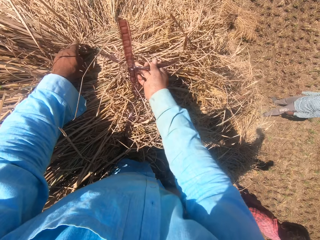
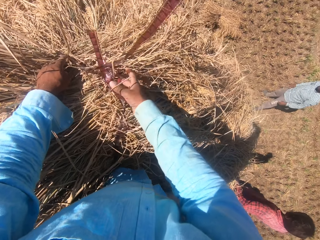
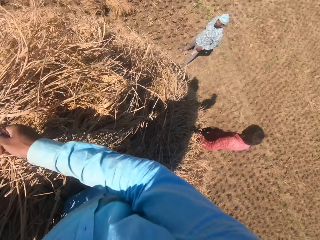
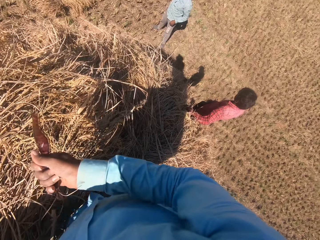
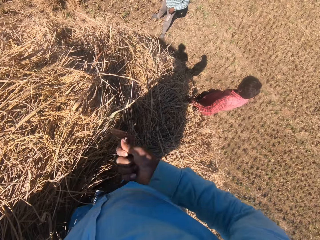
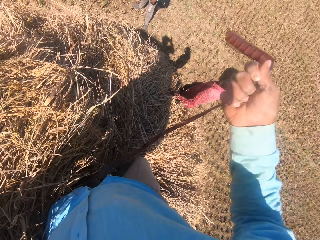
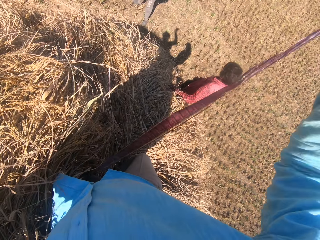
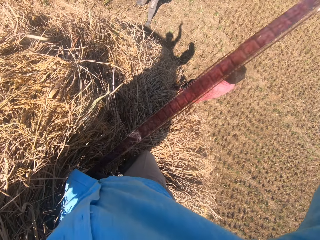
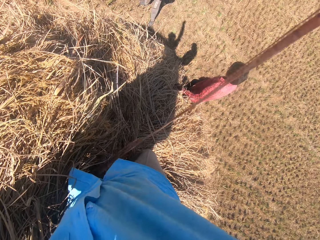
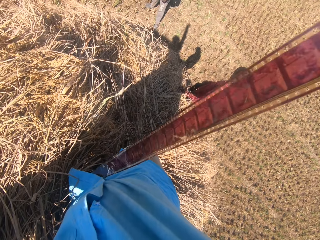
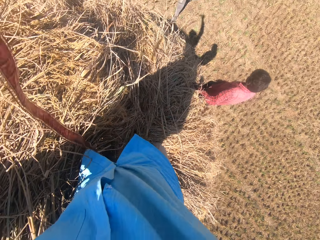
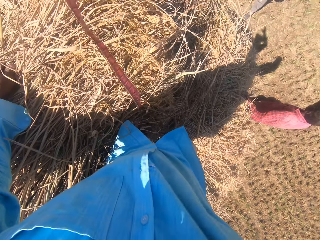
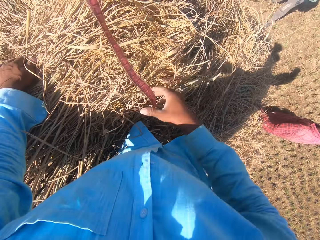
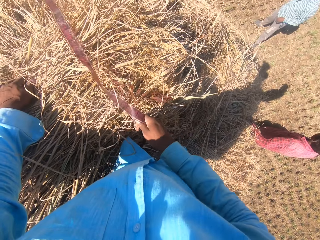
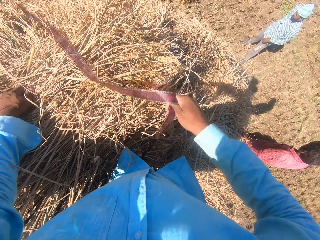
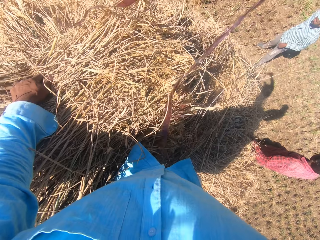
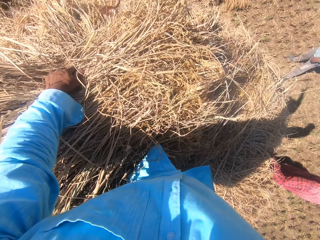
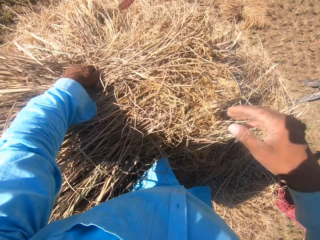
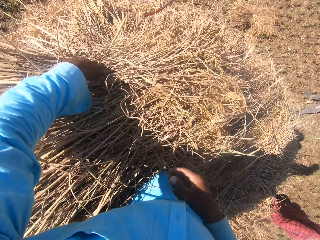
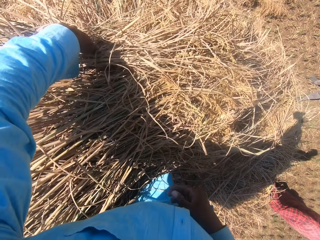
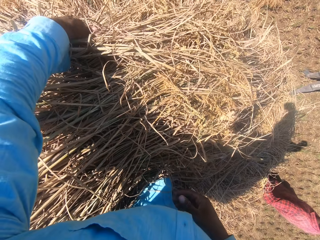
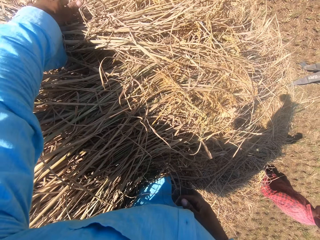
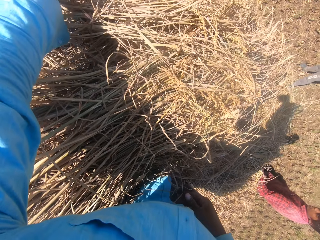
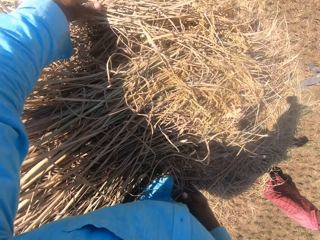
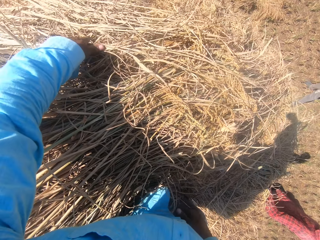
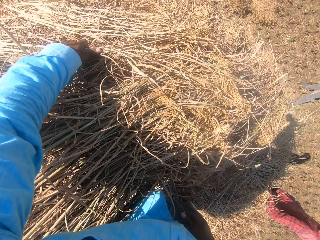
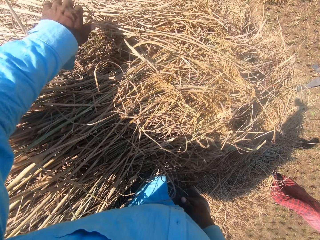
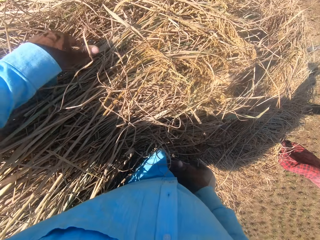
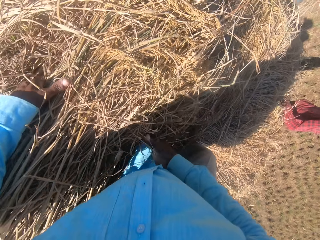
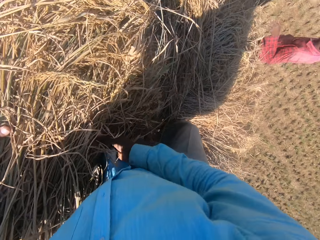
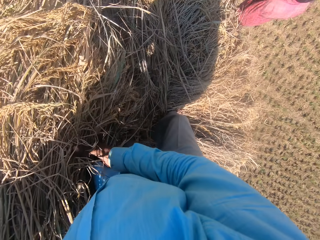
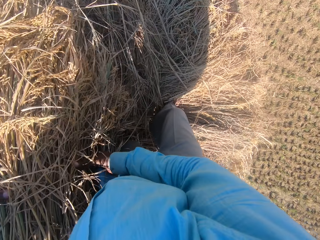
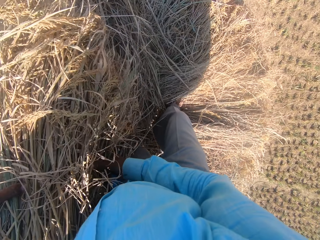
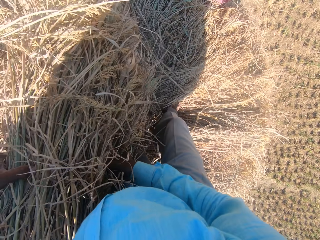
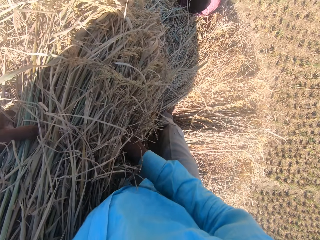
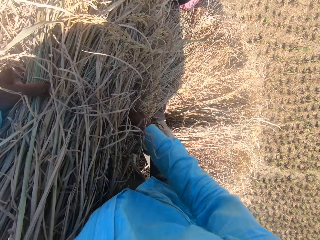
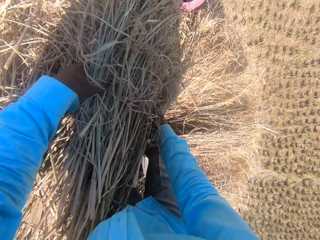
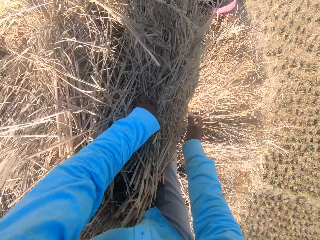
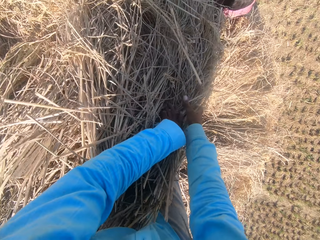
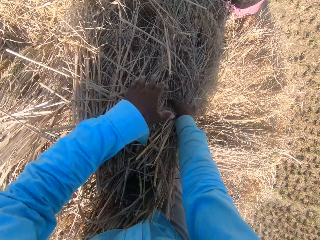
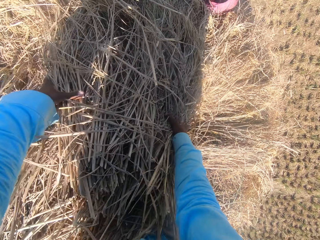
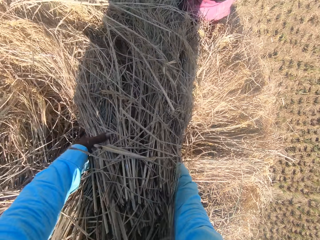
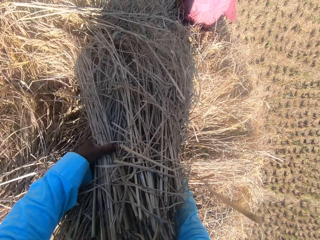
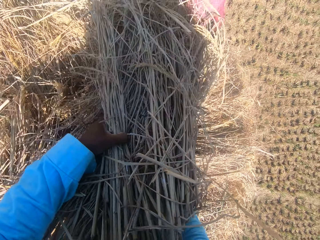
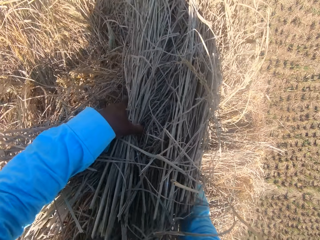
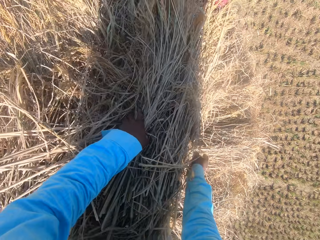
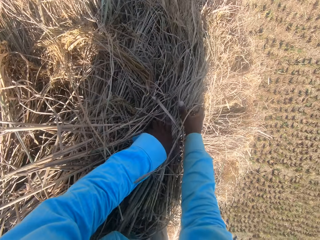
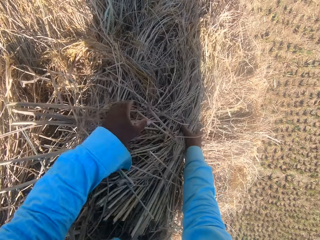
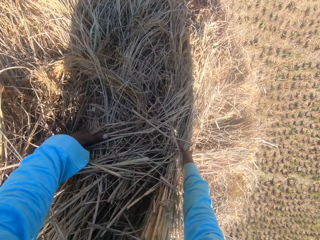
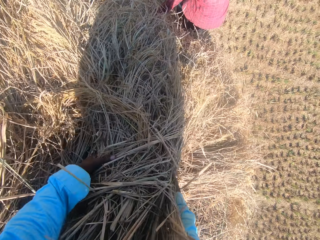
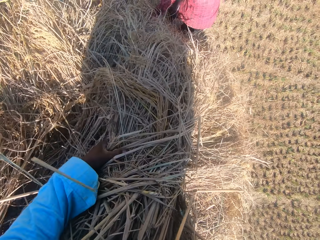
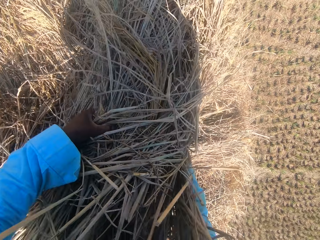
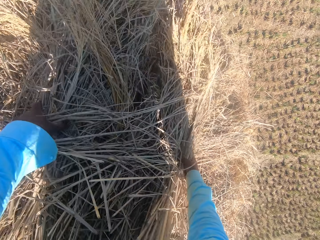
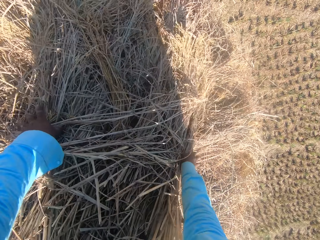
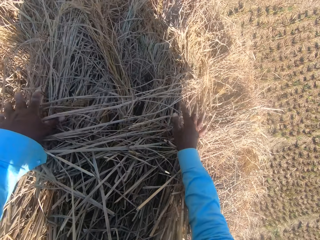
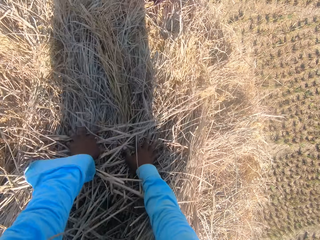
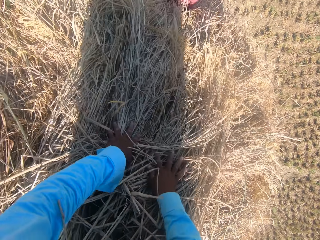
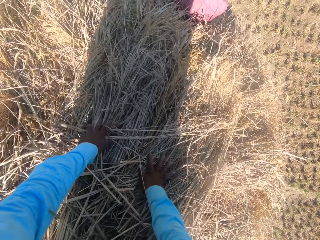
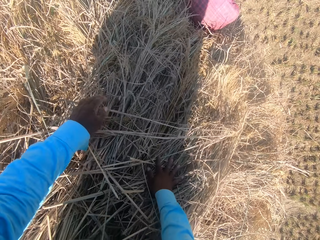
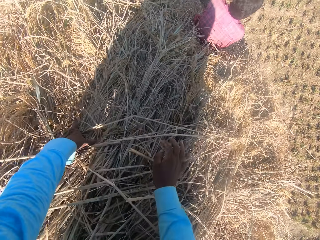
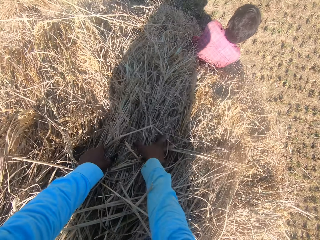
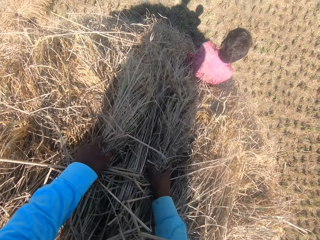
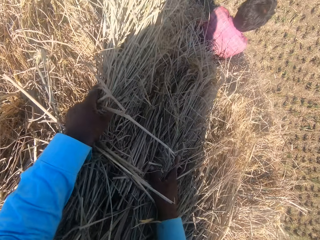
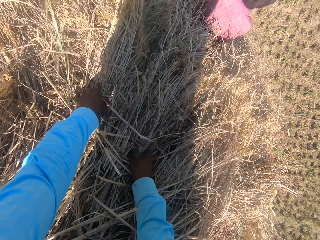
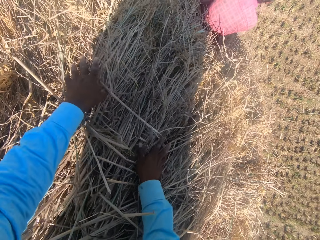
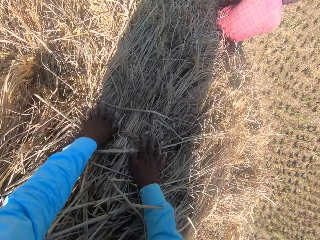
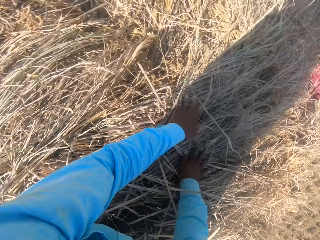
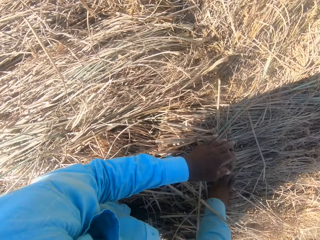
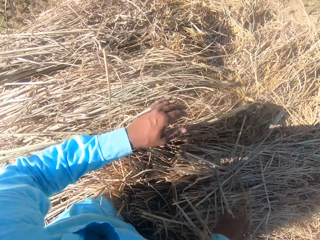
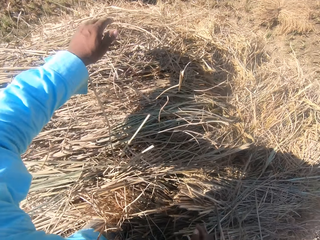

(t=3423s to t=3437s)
A man looks around a garden. The camera wearer pulls the rope from the stack of dried grass straws. They converse with the man. They drop the rope on the field. They arrange the stack of dried grass straws on the heap. They pick up a bunch of grass from the ground. They put down the bunch of grass on the ground. They pick up the bunch of grass from the ground. They put down the bunch of grass on the ground. They adjust the bunch of grass on the ground.

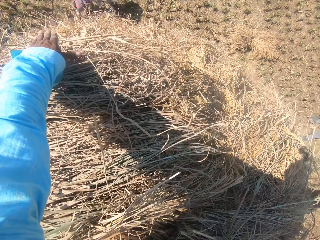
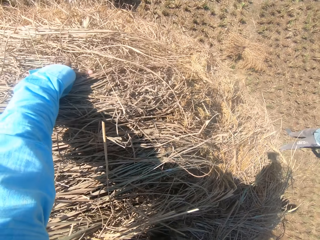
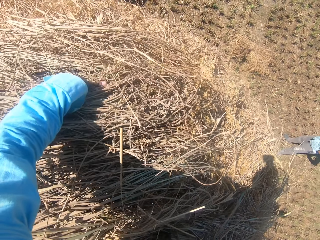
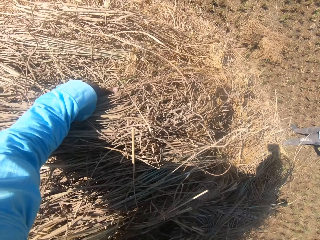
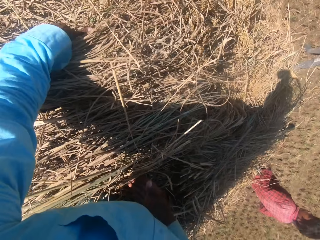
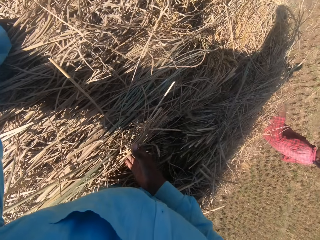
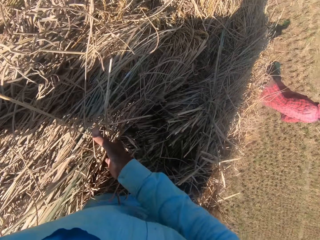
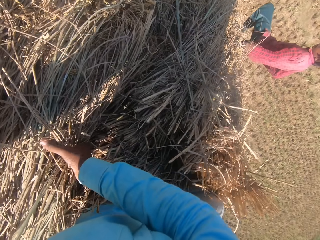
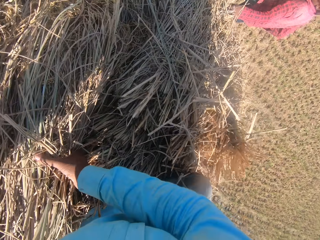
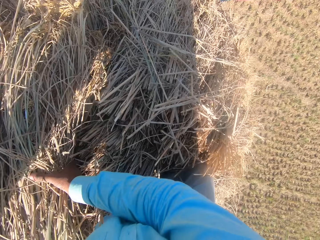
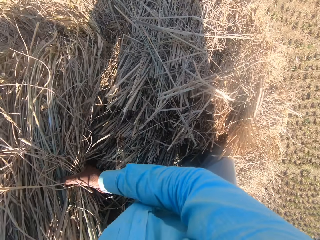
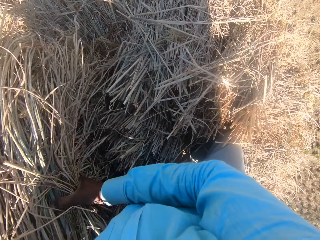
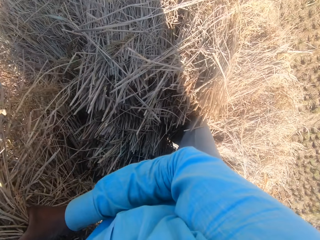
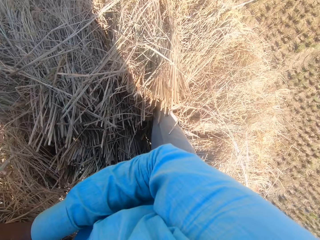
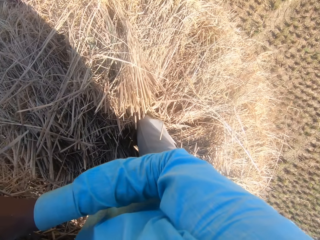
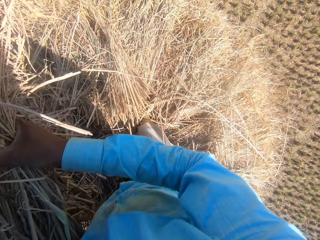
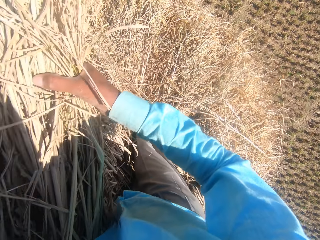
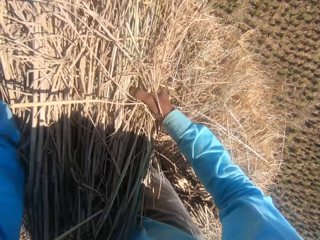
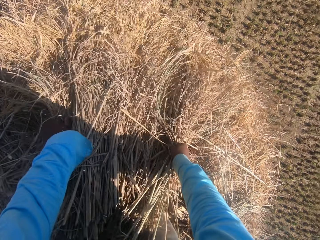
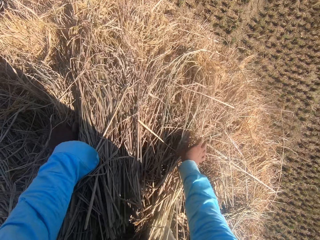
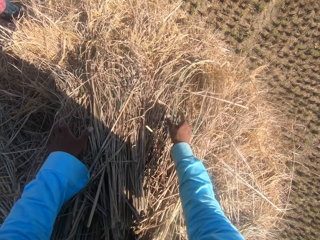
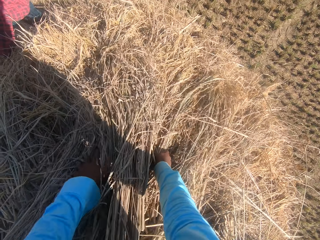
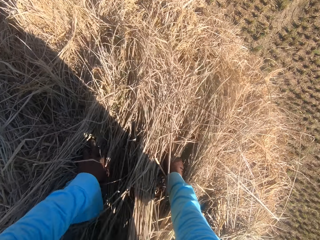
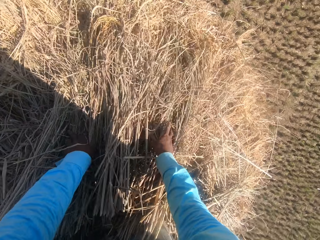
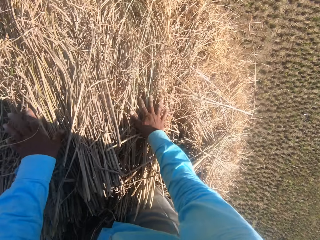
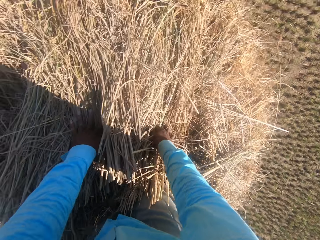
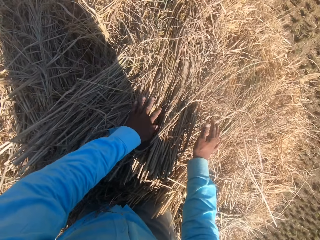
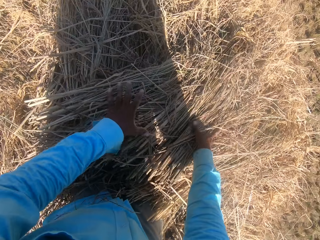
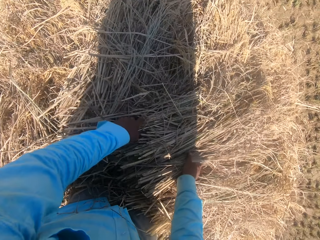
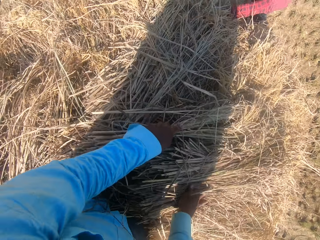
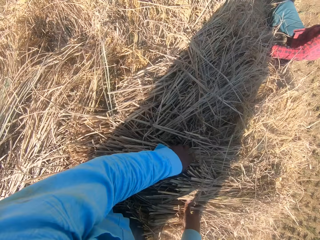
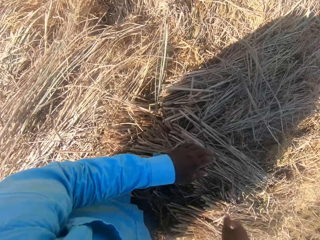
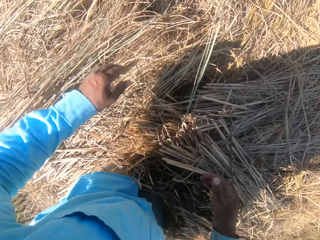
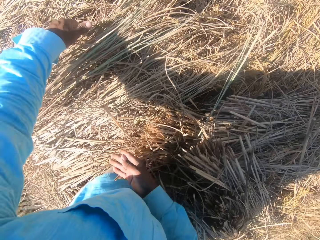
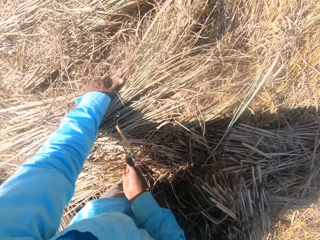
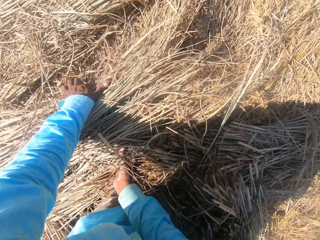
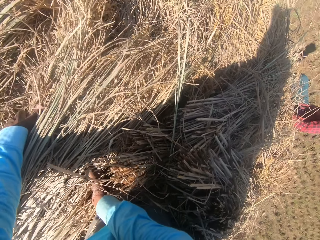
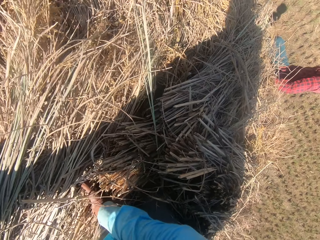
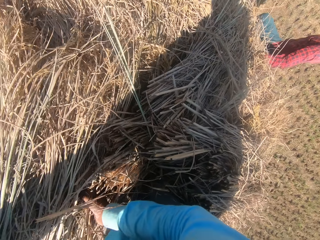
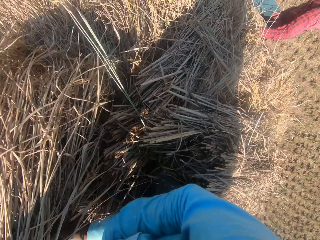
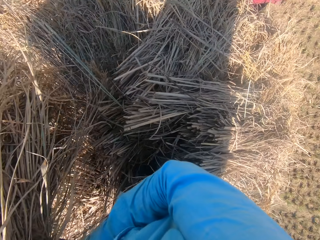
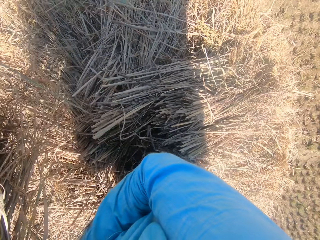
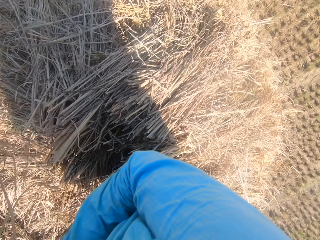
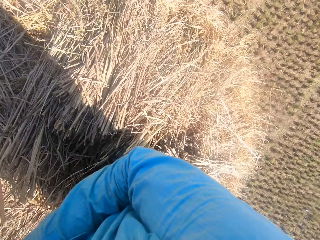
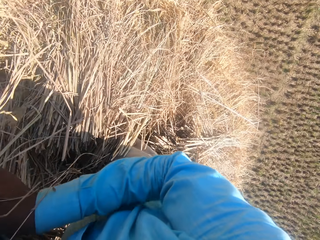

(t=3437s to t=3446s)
The camera wearer picks up a bunch of grass from the ground. They put down the bunch of grass on the ground. They adjust the bunch of grass on the ground. They pick up the bunch of grass from the ground.
